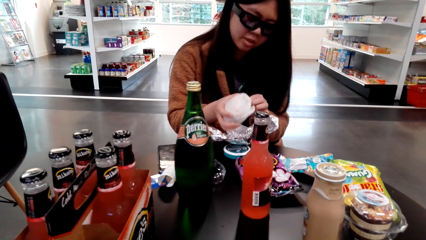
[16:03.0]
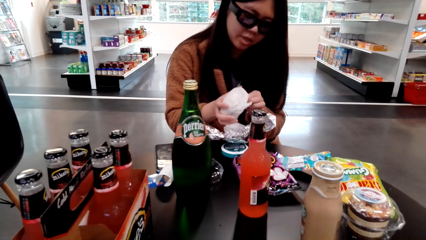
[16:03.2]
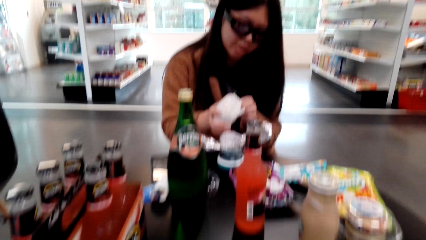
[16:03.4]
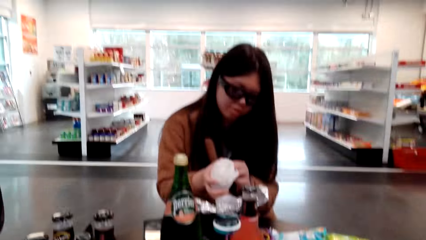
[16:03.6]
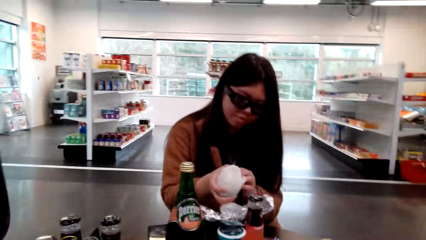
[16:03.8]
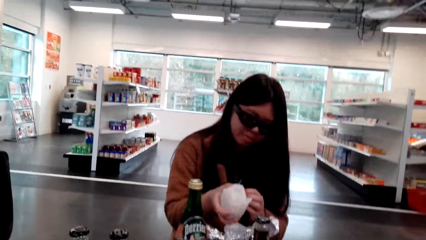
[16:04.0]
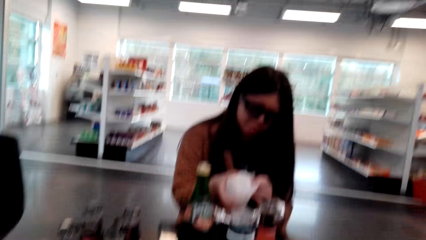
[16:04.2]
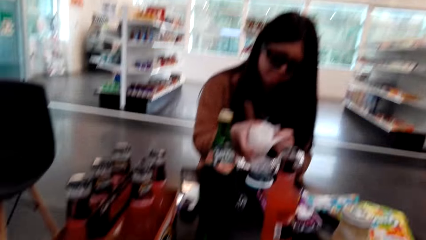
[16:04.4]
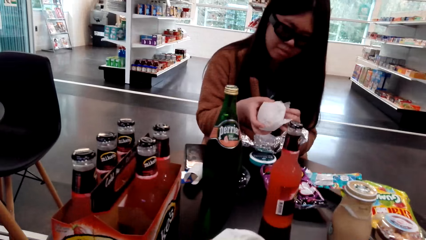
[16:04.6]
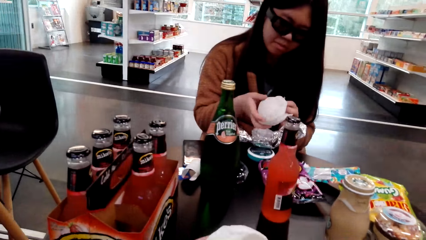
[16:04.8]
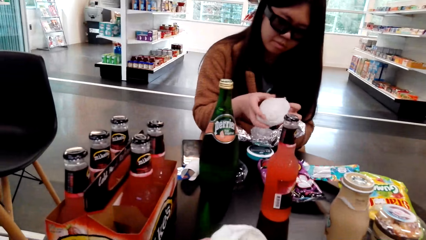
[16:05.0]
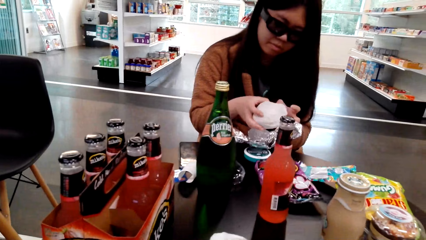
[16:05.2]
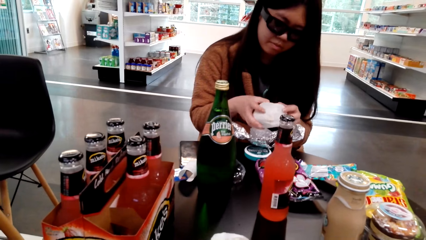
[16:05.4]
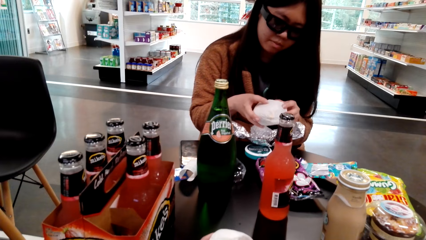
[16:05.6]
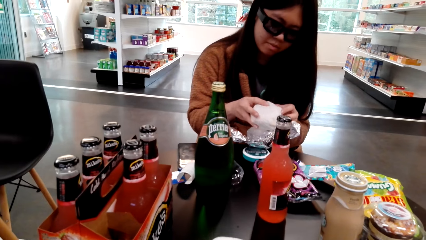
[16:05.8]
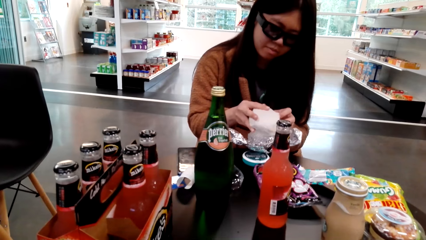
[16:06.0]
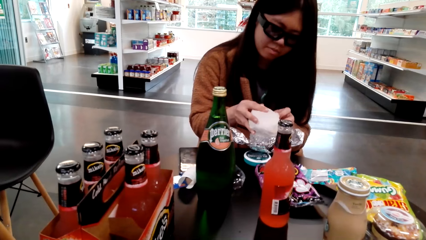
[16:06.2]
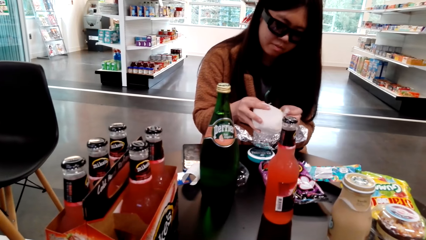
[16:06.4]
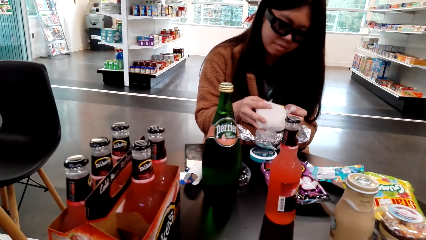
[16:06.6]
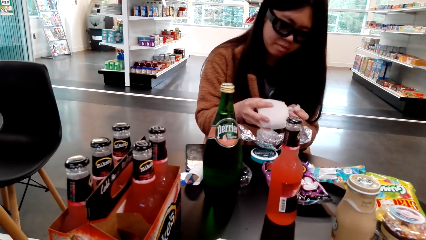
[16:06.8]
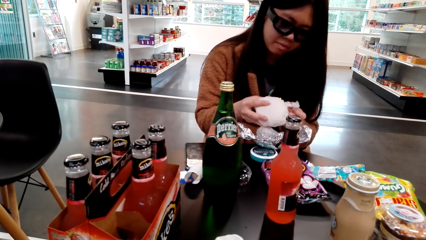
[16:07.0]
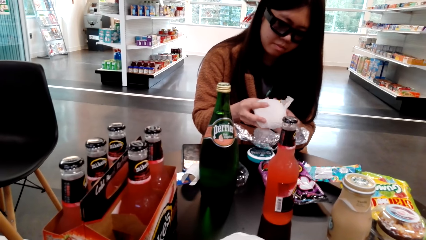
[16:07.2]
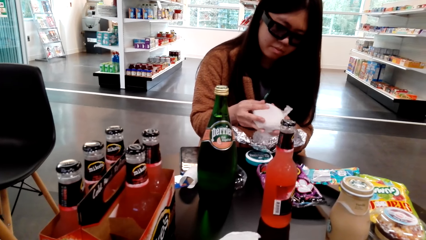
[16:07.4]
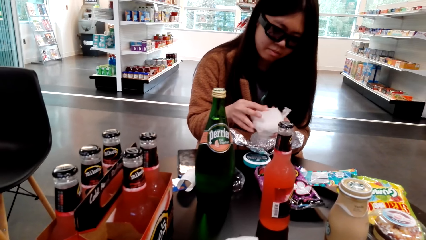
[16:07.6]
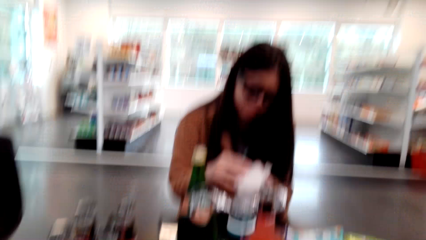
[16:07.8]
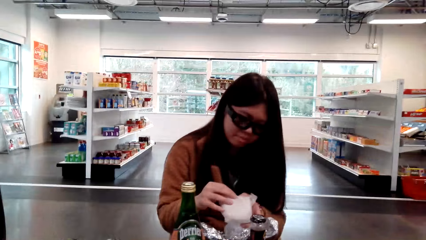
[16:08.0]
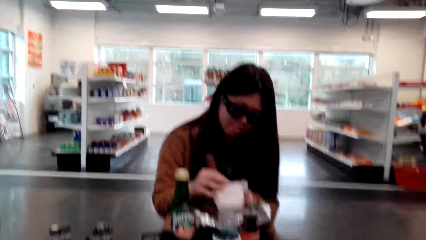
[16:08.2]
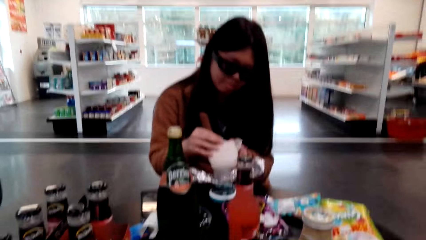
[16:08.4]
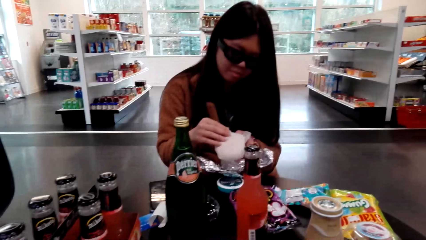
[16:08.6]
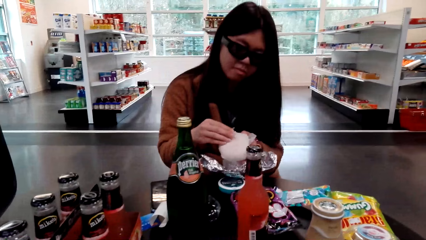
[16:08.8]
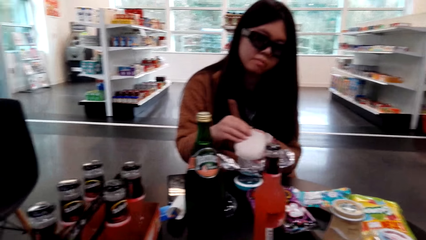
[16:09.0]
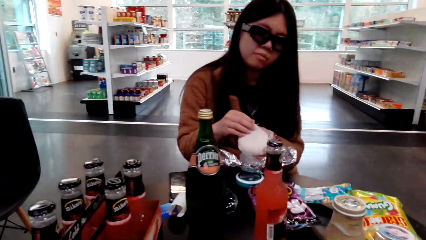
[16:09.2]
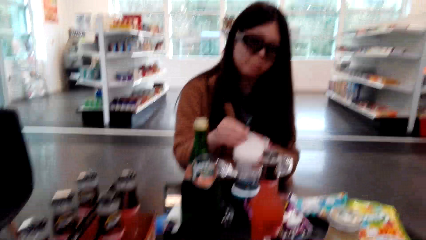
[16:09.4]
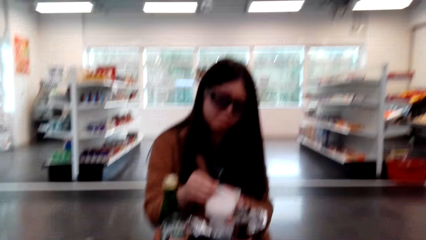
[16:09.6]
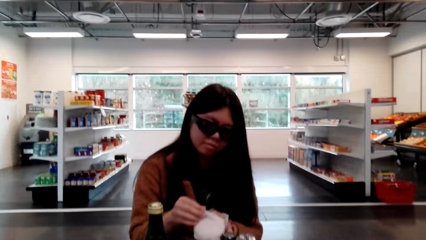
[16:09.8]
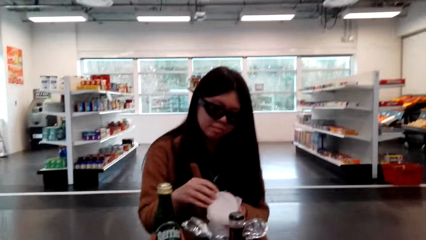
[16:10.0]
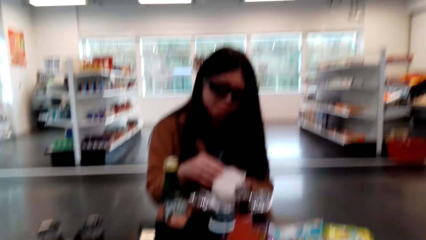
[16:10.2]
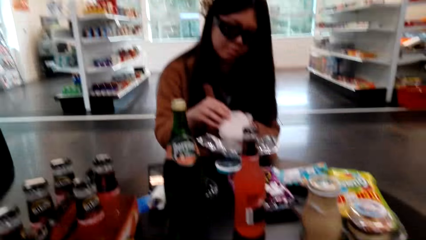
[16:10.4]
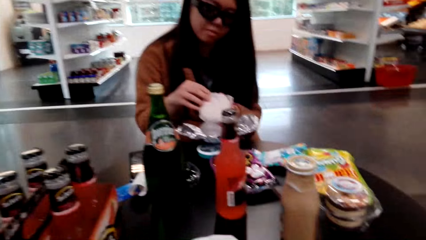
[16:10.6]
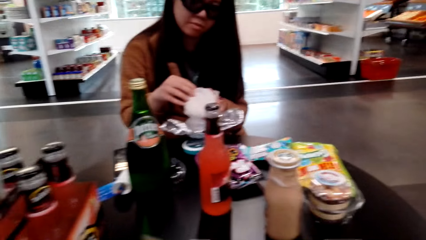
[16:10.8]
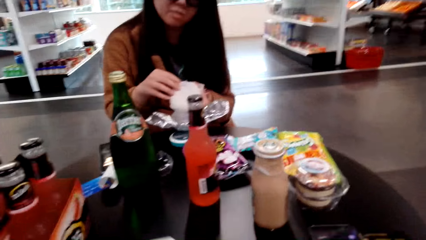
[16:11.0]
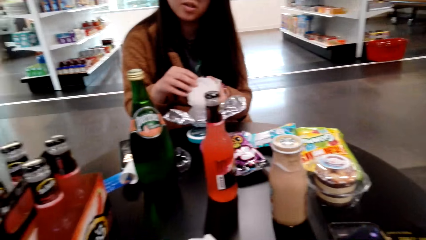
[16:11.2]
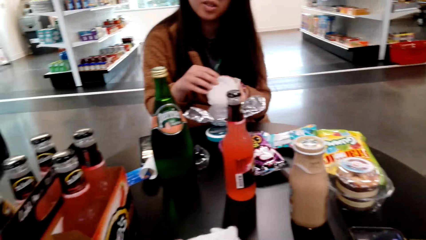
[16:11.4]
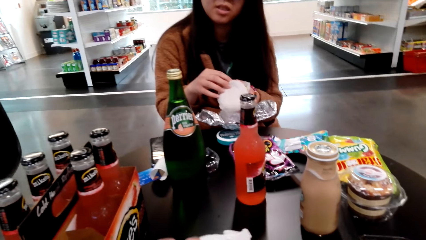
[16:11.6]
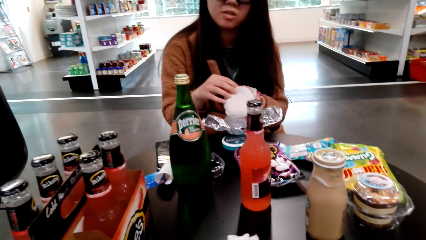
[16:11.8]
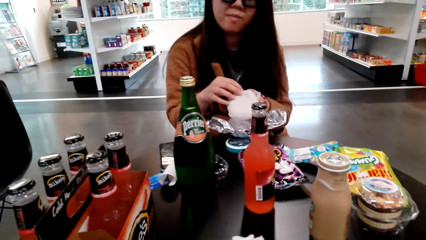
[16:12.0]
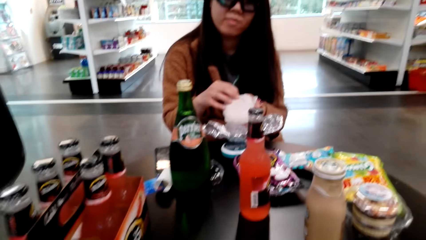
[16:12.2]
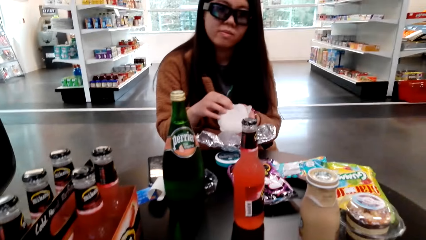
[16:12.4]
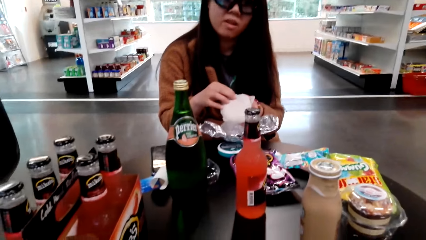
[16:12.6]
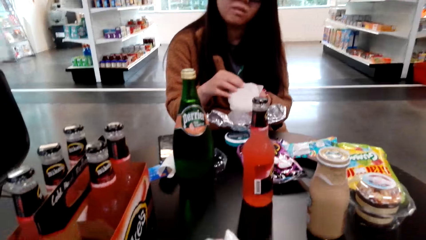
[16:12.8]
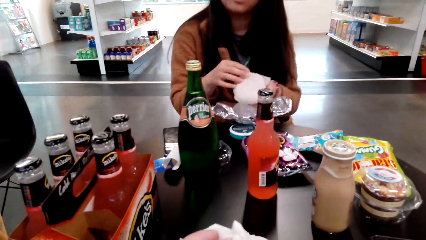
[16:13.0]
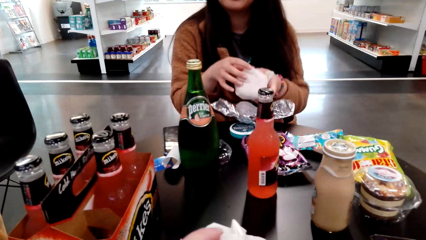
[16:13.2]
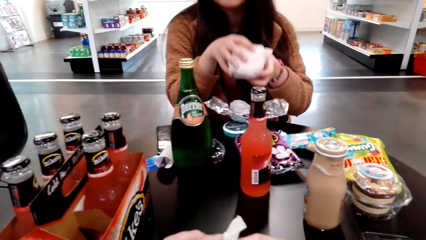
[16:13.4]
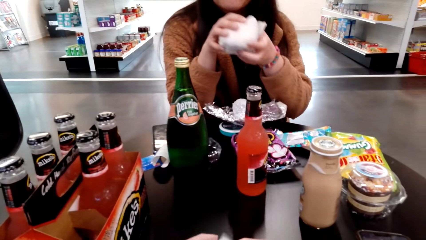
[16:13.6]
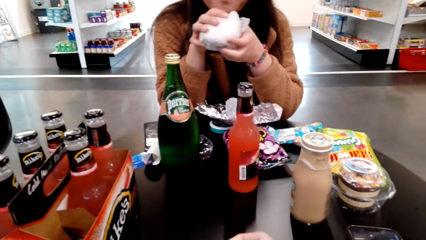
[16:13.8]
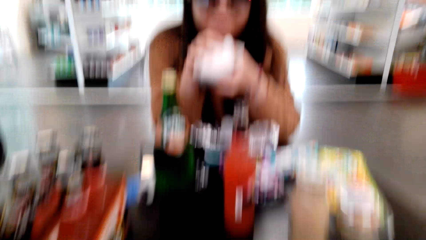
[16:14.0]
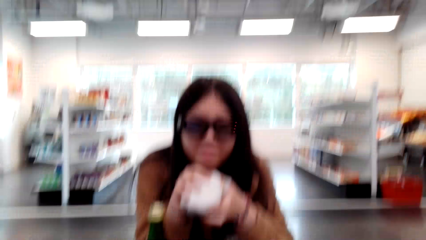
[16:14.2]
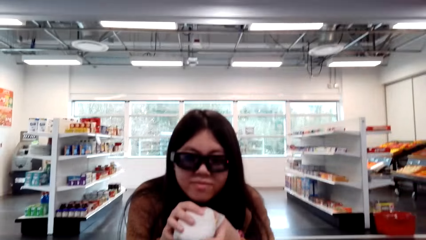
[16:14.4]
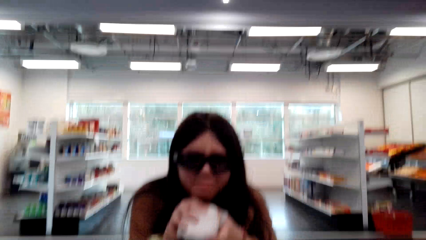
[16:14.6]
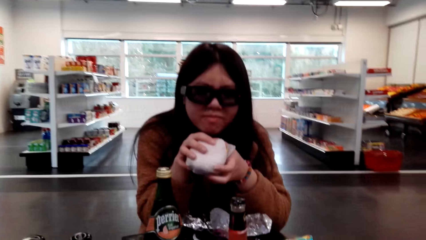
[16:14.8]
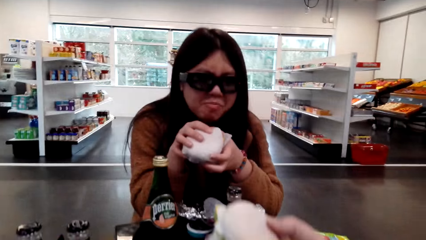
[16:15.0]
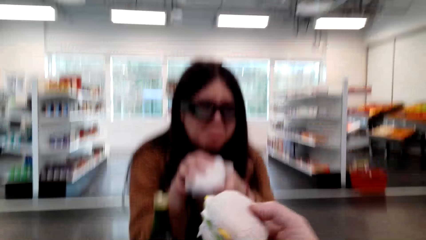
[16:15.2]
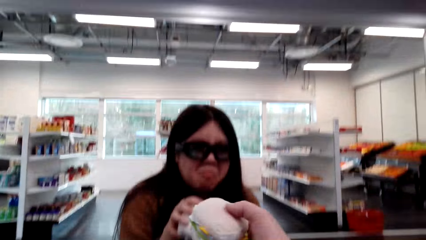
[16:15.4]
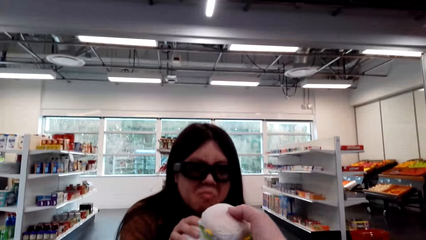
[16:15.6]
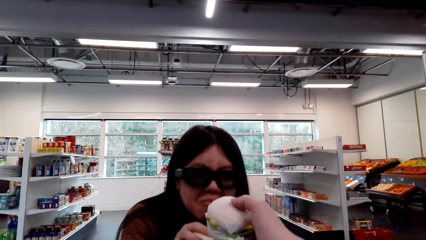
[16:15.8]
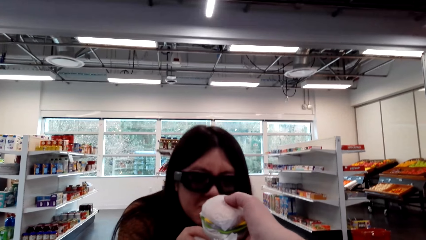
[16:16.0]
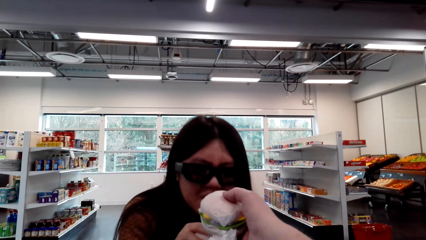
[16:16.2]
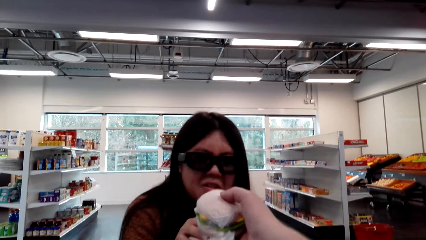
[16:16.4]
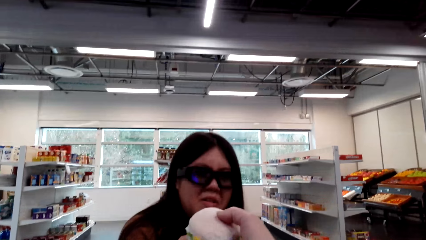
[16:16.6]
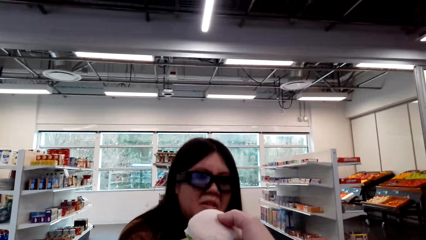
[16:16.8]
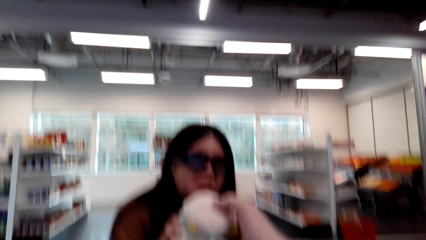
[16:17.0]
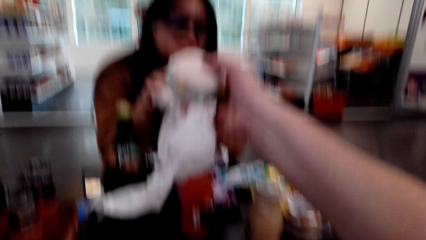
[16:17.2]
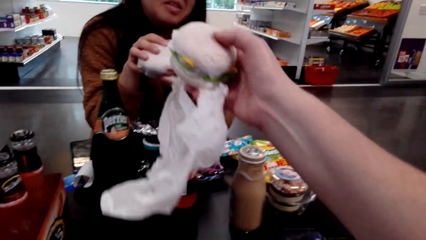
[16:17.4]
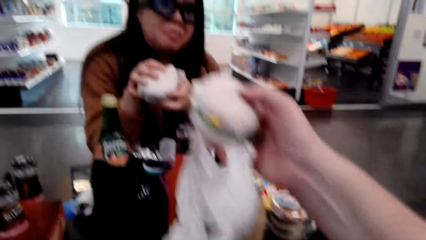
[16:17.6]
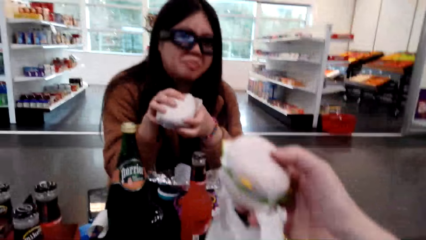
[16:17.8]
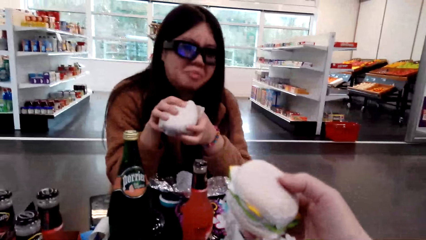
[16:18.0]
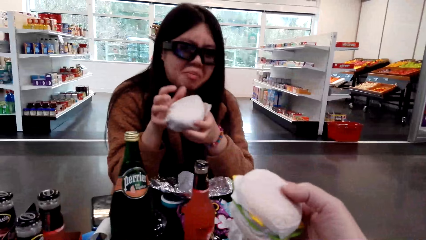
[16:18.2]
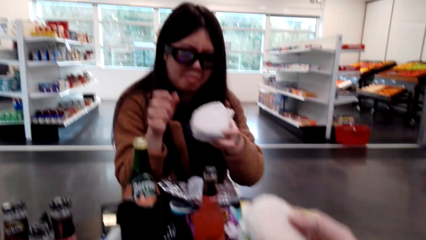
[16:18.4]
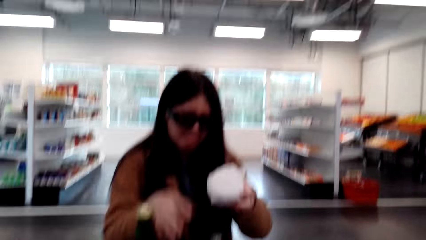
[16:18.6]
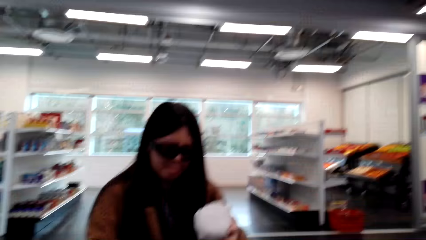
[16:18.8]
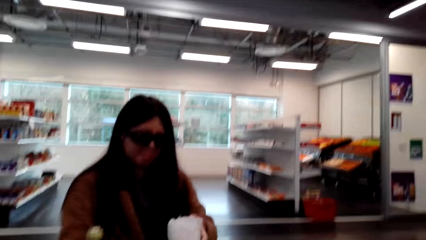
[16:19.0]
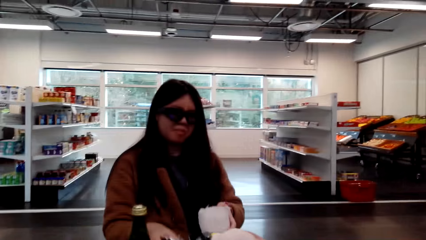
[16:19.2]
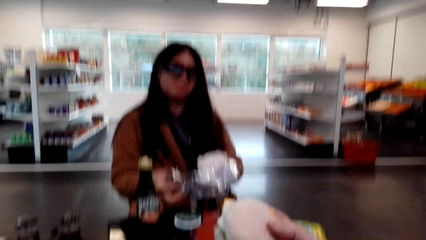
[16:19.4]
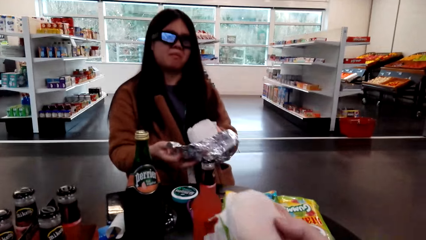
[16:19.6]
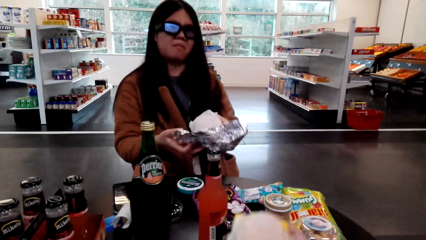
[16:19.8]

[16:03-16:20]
The camera wearer talks with the woman. The woman touches food. The camera wearer opens the burger. They speak to the woman and look around. The woman touches the food and speaks to the camera wearer. The woman touches the food. The camera wearer holds the food and gives the woman the burger to smell.
